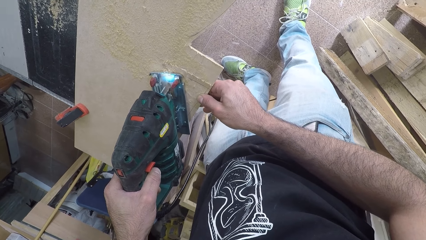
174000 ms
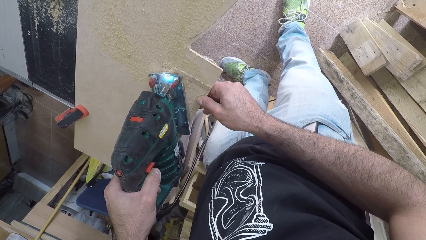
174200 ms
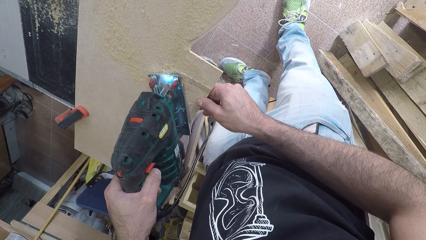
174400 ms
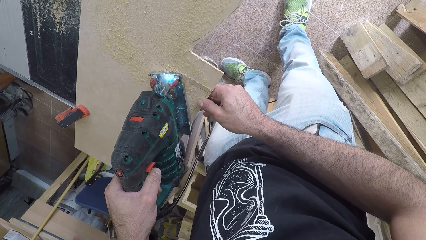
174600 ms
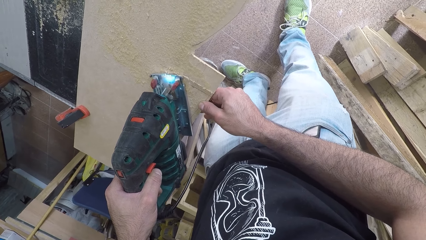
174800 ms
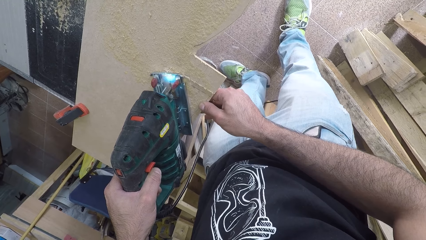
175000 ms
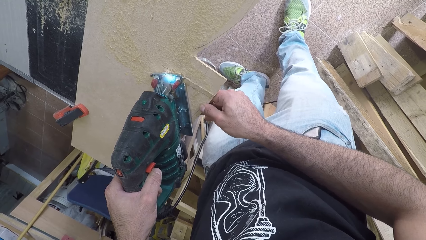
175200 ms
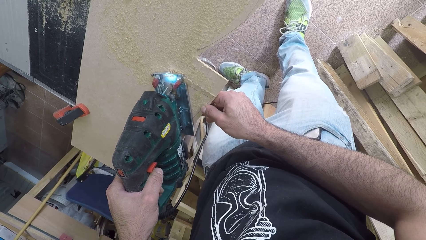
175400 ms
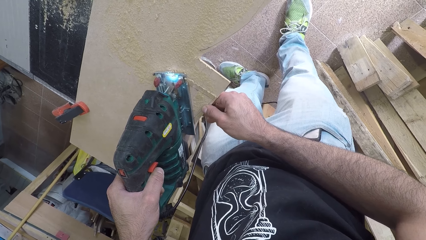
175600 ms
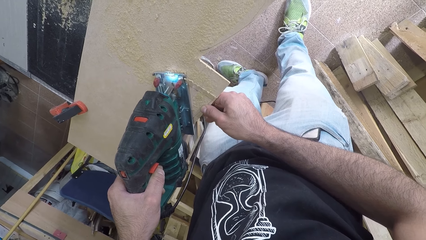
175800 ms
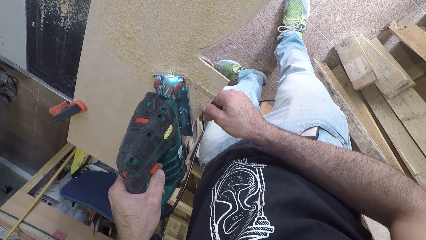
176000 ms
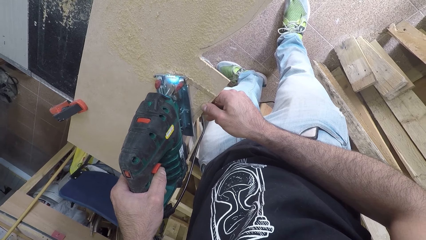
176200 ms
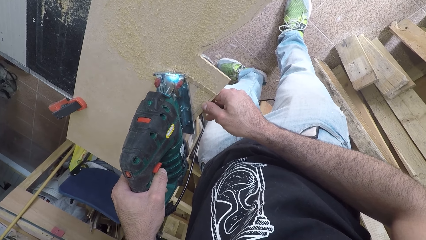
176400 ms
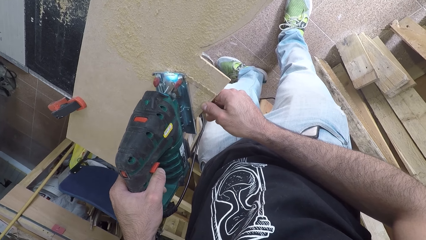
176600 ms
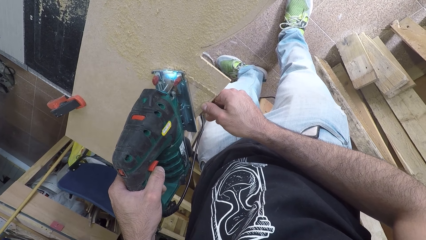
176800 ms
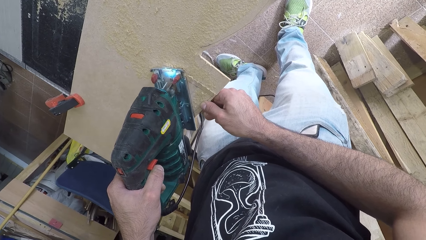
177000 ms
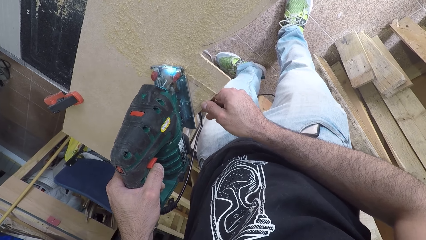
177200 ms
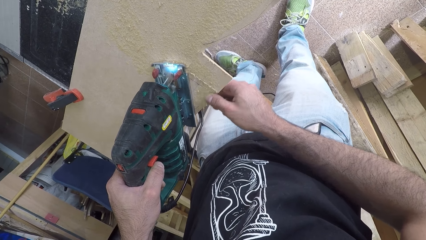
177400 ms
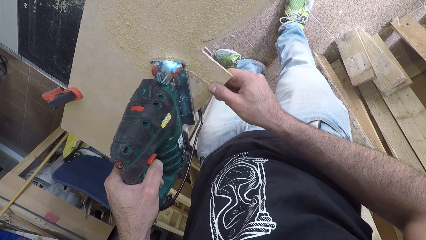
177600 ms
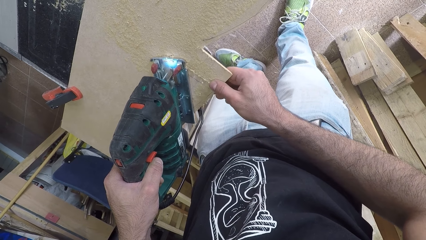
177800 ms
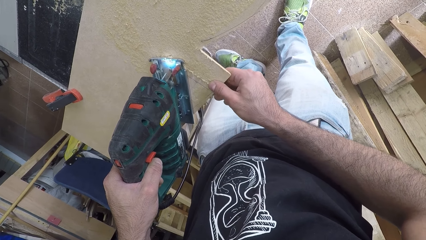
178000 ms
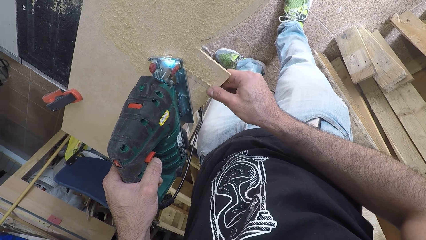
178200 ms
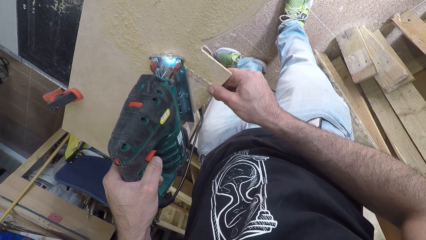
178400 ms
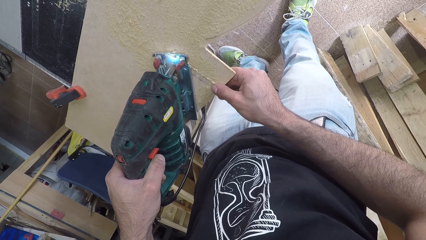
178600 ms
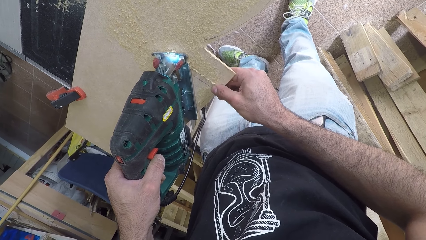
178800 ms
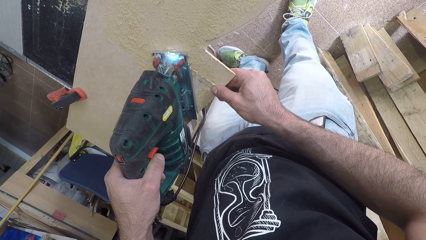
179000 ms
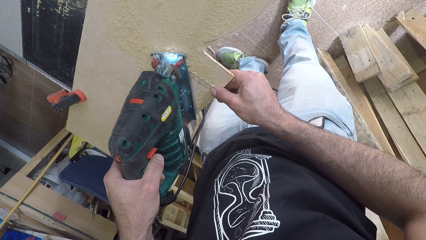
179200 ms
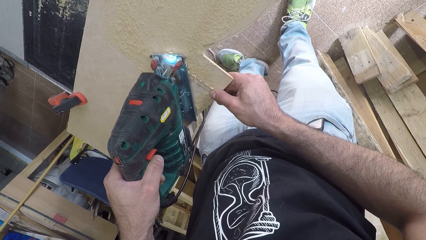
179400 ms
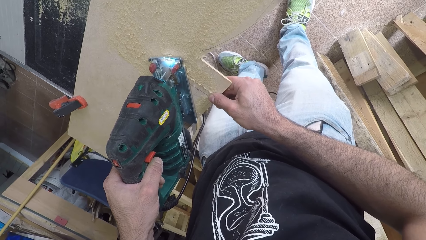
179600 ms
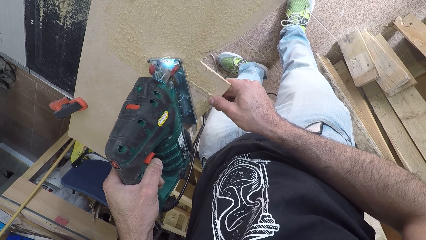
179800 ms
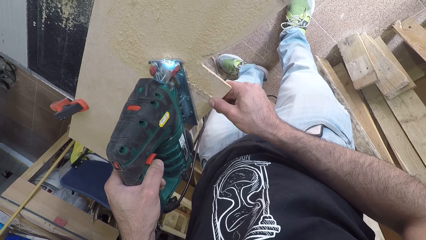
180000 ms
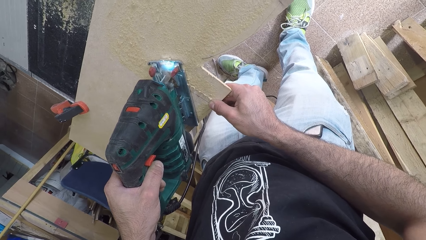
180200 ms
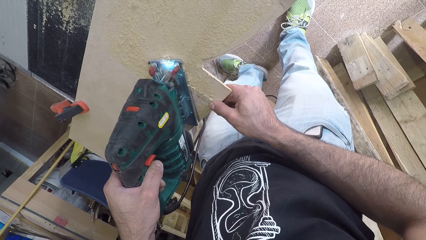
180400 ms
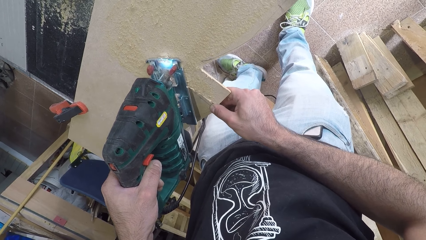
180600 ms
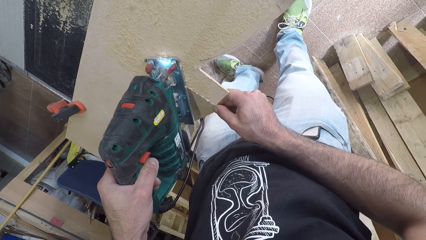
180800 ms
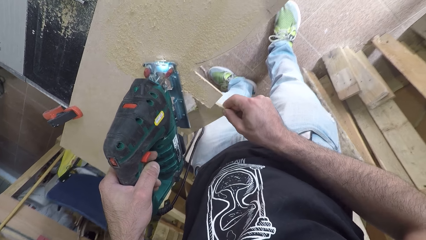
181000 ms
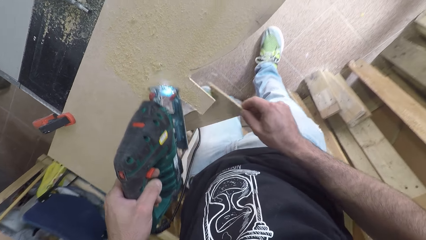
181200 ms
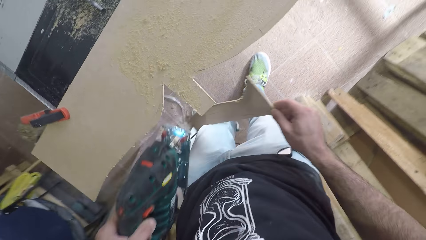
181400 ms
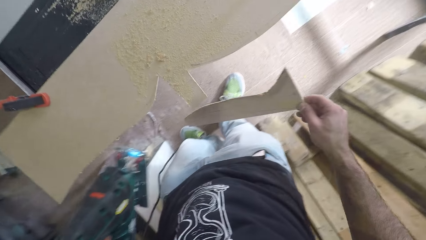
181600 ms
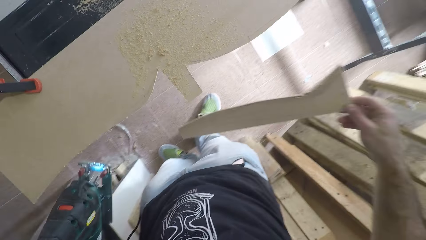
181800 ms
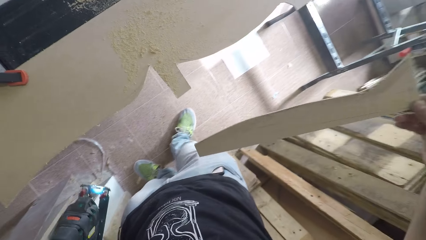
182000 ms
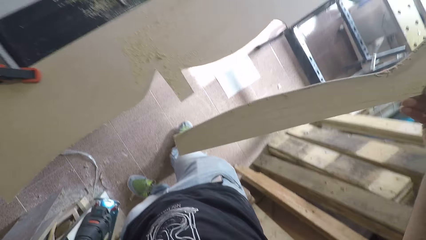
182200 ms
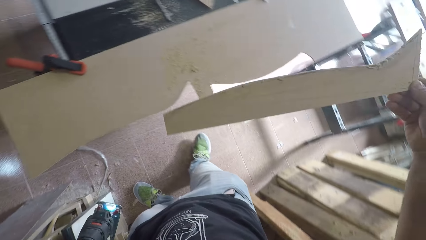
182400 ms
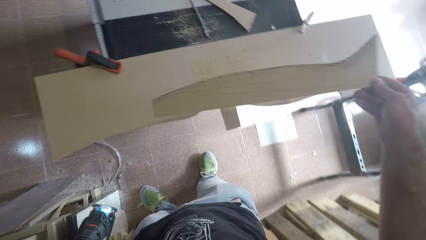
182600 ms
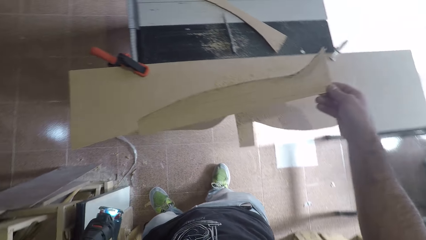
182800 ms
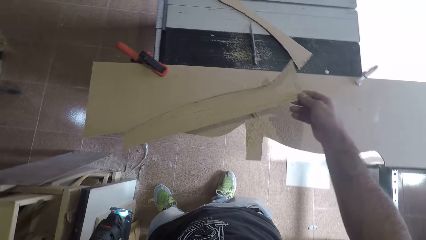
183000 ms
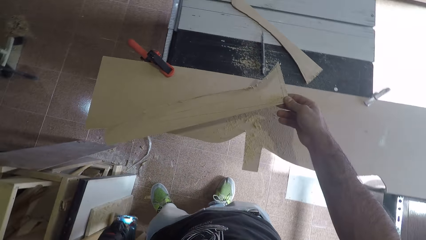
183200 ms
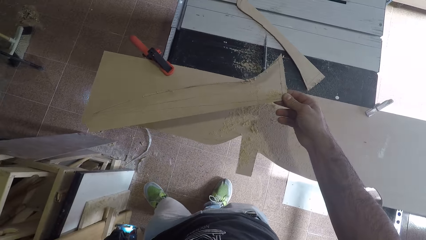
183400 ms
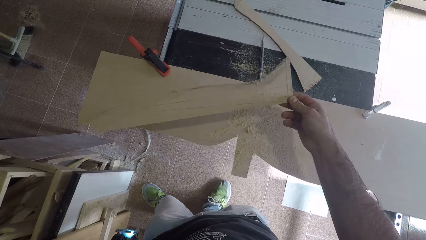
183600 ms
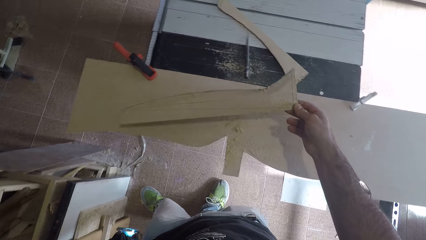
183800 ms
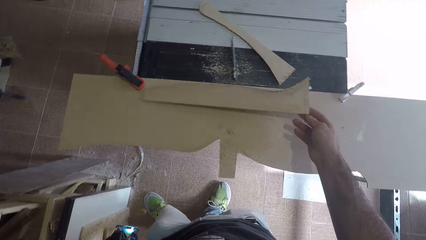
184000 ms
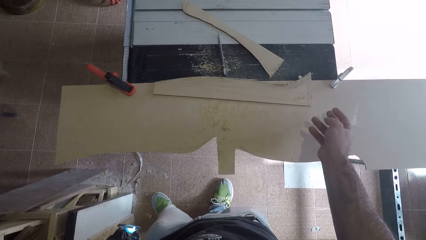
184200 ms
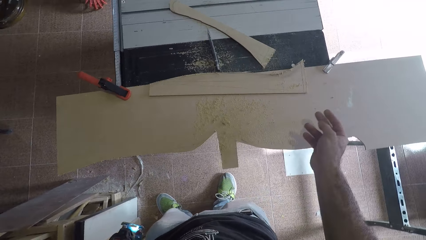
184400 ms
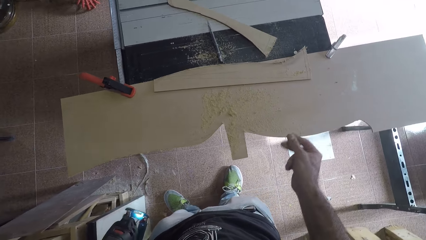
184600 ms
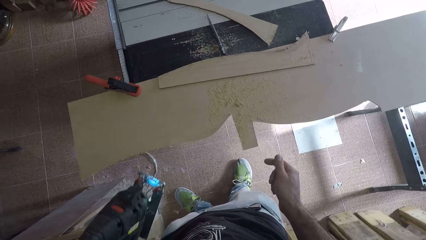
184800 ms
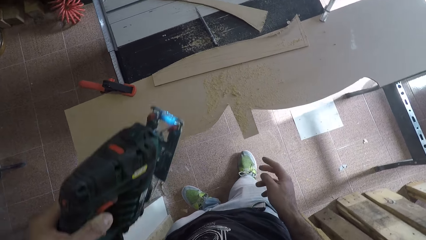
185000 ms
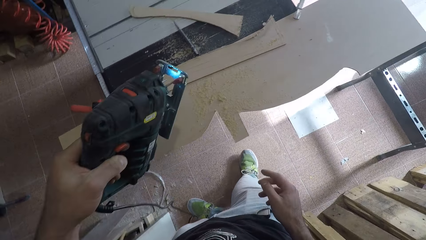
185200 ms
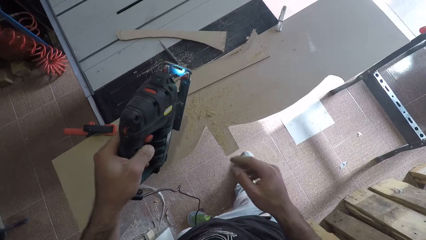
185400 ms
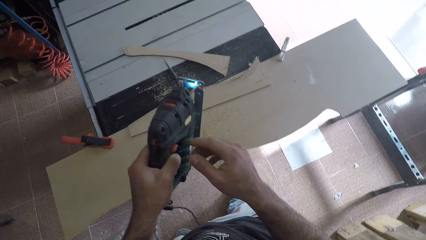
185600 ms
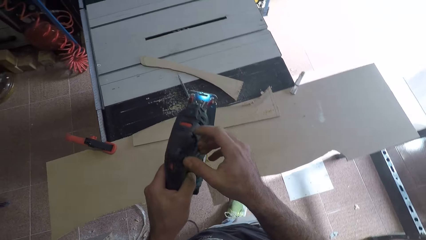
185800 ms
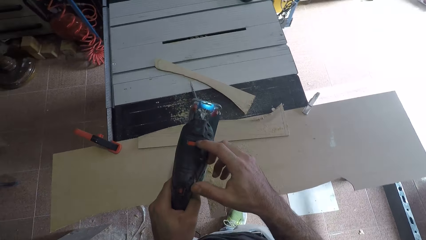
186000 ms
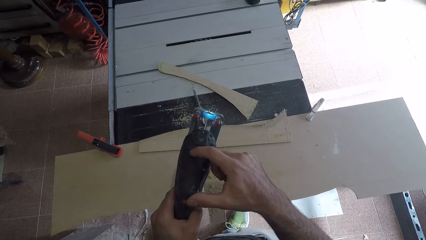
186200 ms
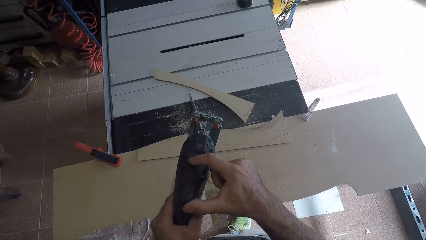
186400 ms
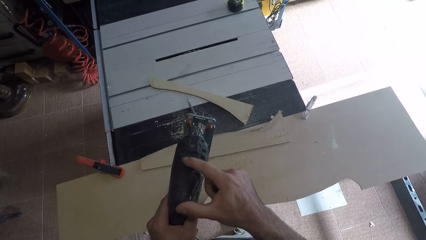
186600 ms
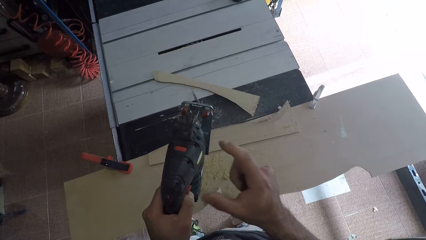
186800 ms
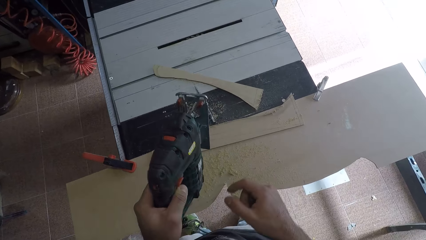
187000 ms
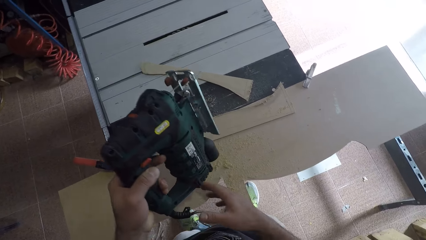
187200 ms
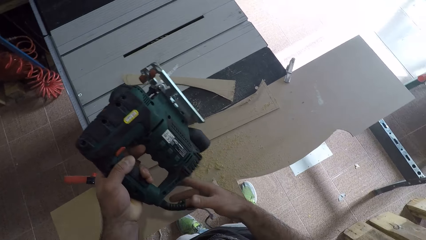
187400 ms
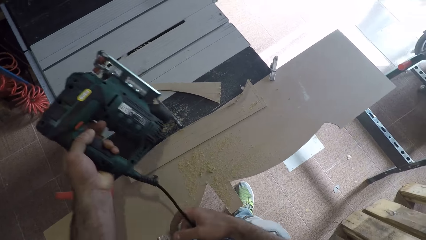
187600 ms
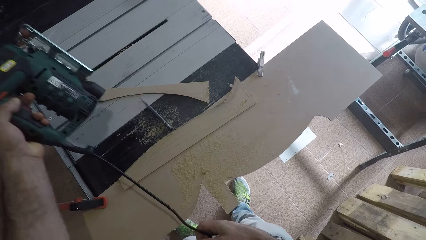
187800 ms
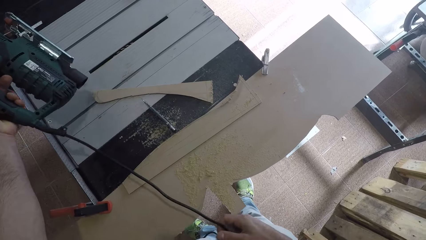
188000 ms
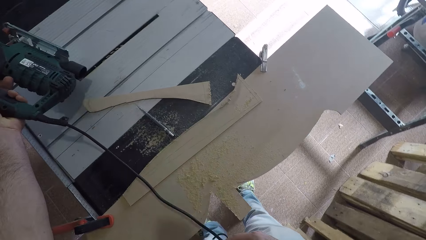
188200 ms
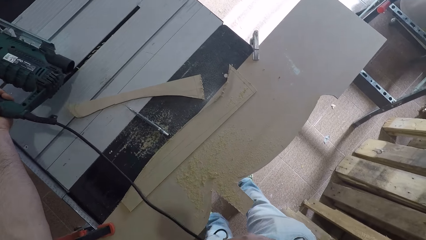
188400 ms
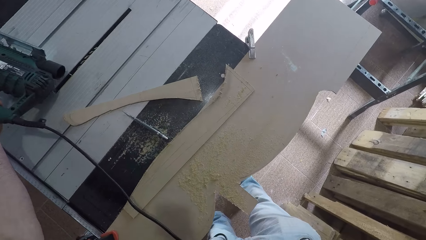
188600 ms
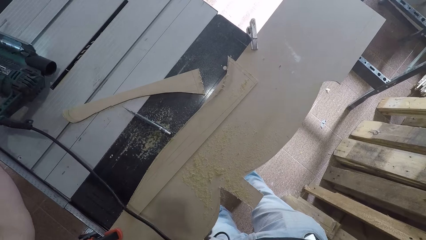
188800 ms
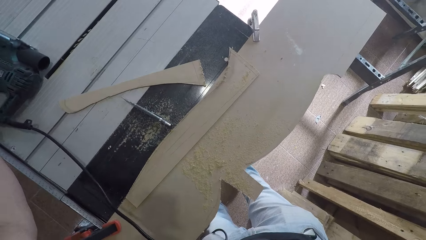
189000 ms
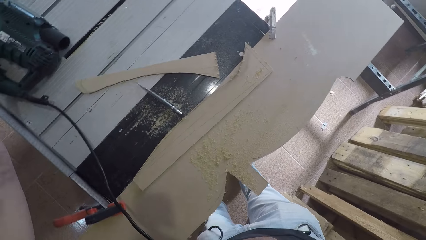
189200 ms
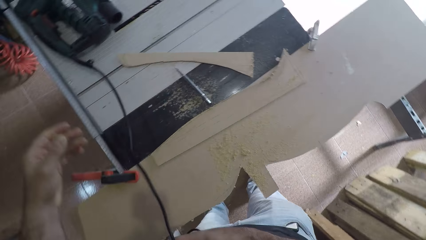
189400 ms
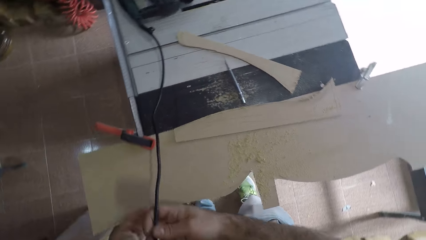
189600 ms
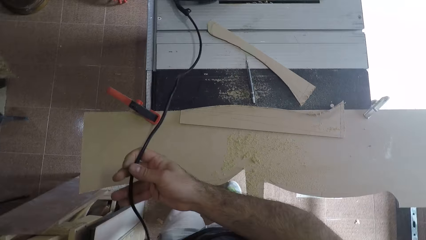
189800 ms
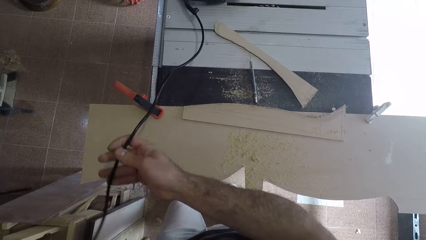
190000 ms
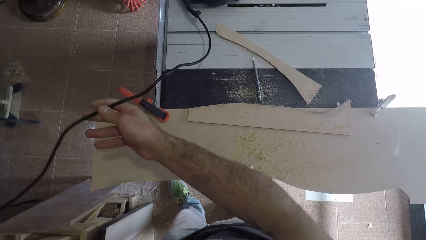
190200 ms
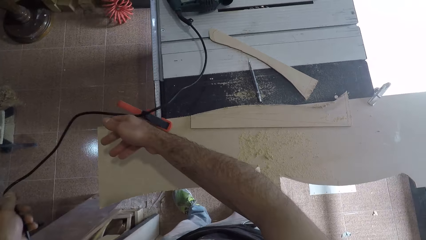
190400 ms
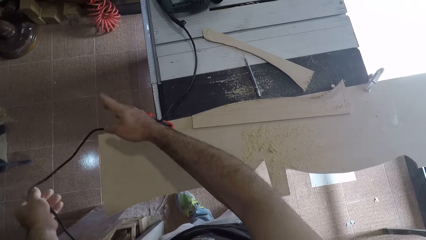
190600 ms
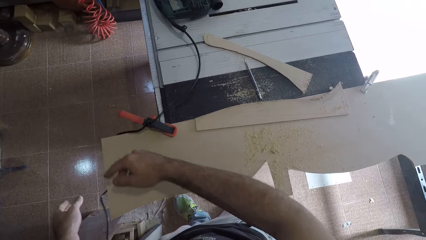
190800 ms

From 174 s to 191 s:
The camera wearer removes the piece of wood with his right hand. He holds a piece of cardboard. He holds the saw machine with his left hand. He drops the piece of wood on the table. He presses a button. He switches off the light of the saw machine with his right hand. He holds the cable. He puts the saw machine on the table.
